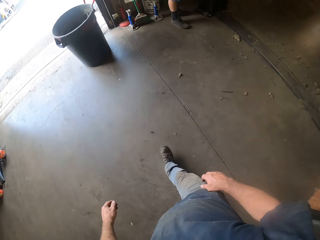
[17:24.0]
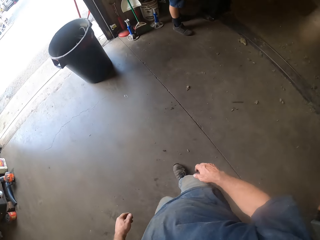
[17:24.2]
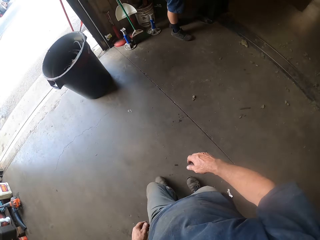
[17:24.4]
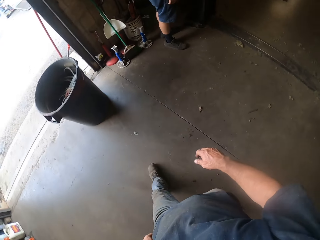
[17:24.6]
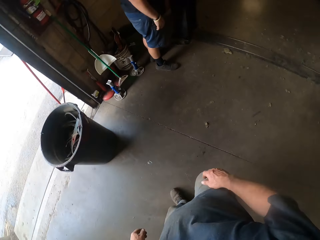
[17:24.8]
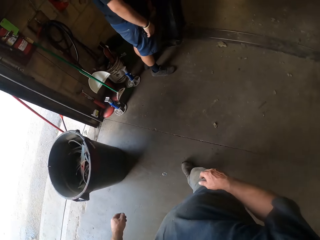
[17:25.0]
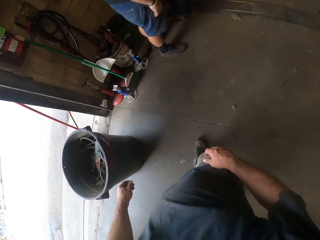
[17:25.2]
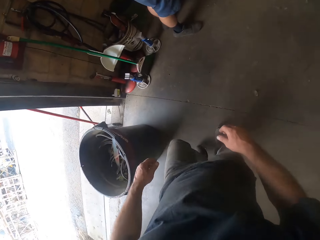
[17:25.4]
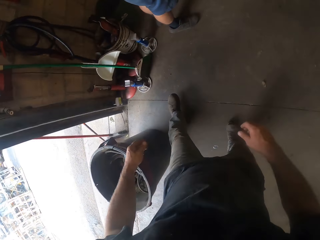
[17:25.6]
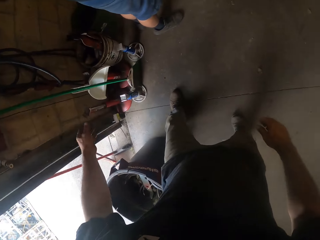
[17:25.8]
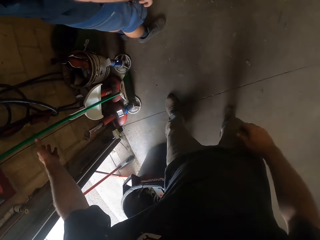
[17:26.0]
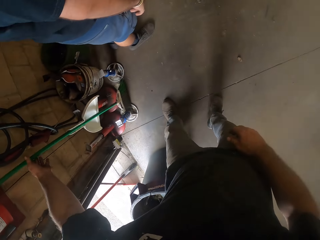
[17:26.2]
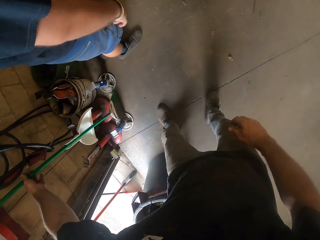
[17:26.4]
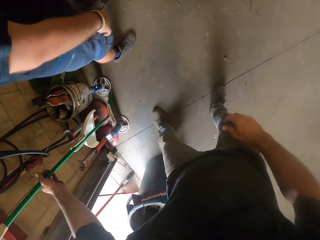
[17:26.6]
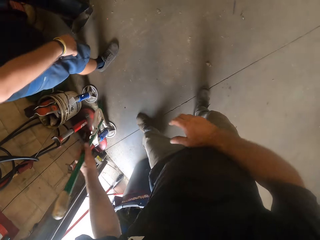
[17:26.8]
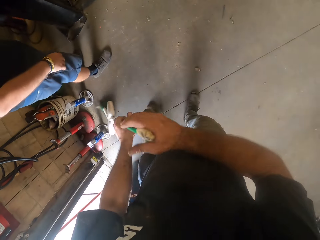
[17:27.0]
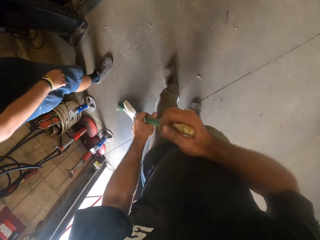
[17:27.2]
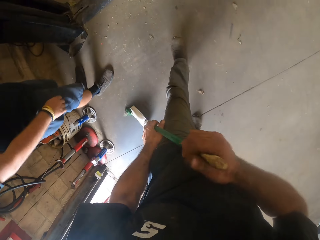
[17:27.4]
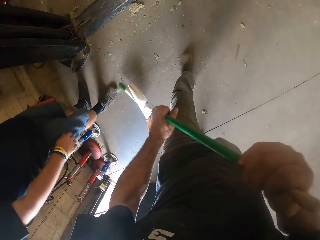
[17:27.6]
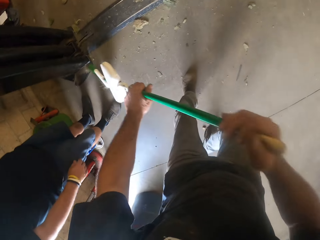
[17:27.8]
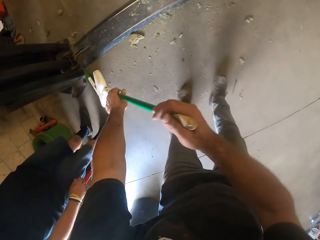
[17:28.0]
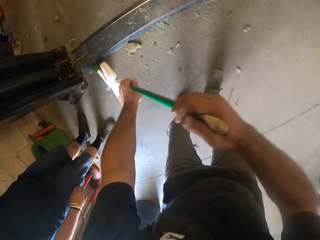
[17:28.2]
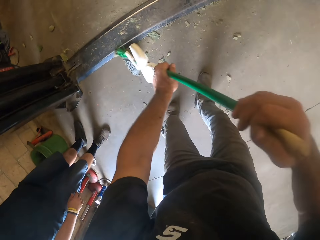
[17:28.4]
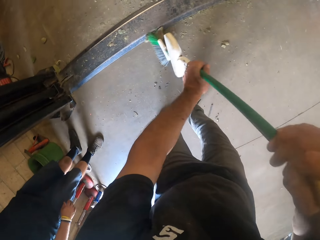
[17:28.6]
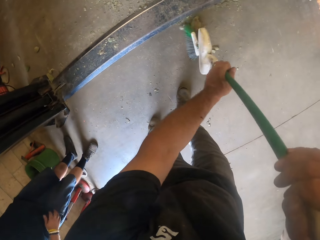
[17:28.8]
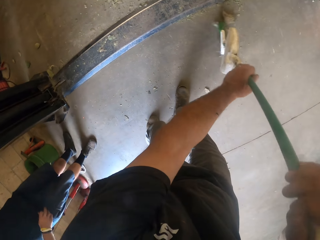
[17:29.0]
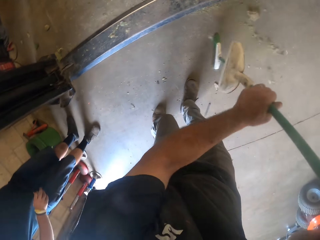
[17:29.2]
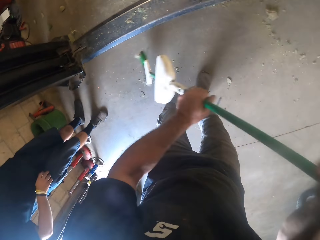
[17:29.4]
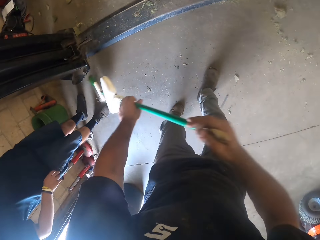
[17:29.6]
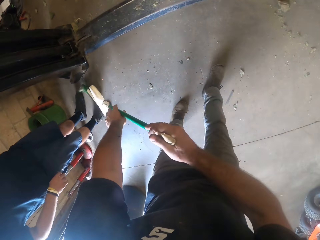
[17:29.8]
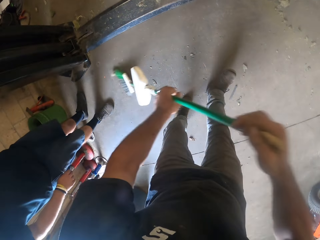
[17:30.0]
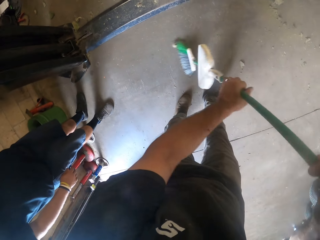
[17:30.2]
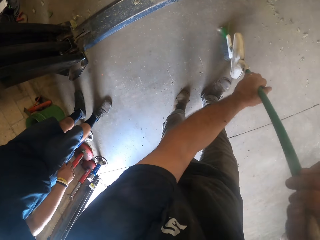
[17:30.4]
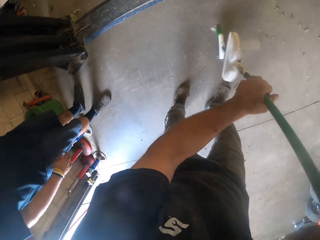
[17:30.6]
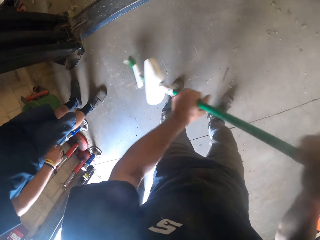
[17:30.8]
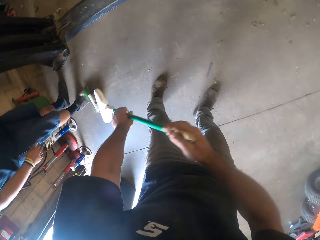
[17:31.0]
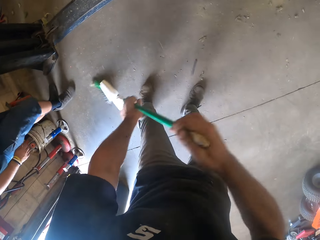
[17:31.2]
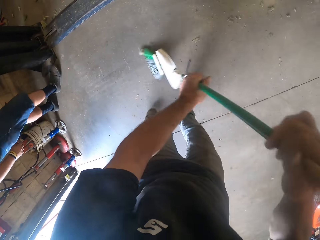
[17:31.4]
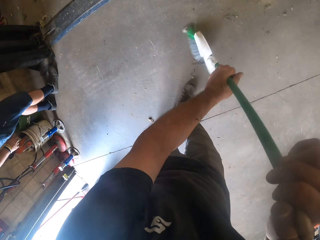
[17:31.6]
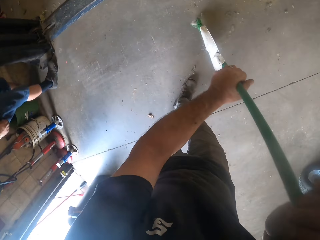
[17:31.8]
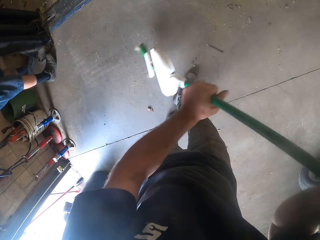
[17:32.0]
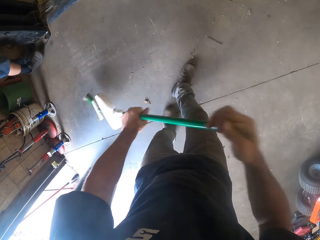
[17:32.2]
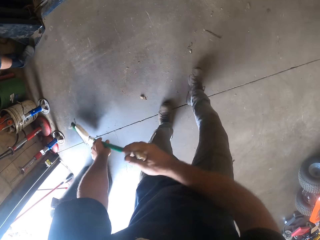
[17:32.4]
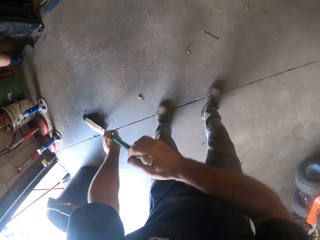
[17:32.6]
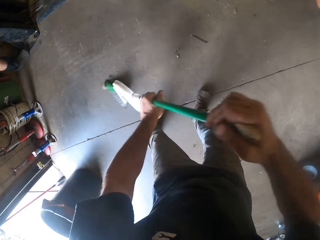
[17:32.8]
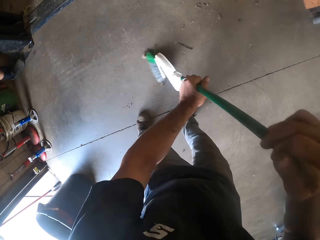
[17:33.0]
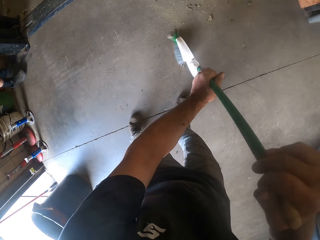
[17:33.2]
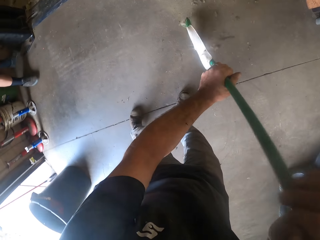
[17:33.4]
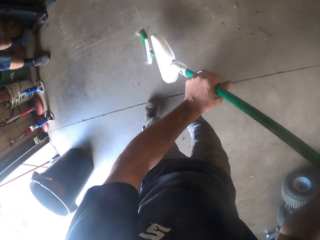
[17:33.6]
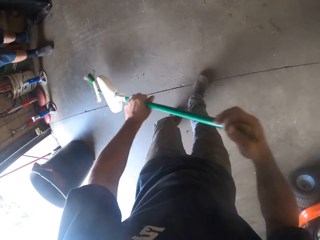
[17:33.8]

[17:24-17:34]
The camera wearer picks up a broom from the floor with his left hand. He holds the broom with both hands. He sweeps the dirt on the floor with the broom.

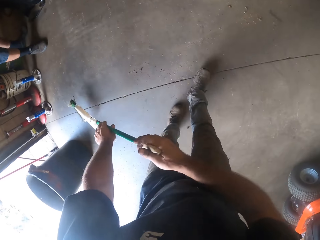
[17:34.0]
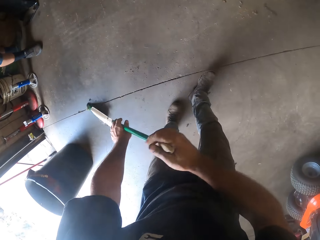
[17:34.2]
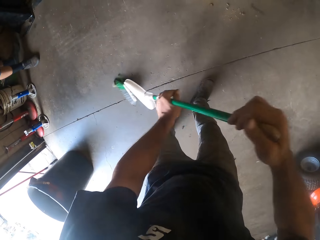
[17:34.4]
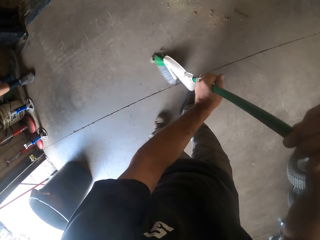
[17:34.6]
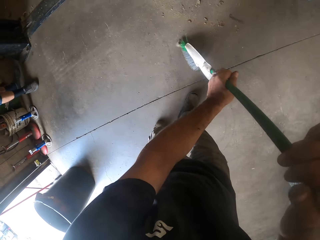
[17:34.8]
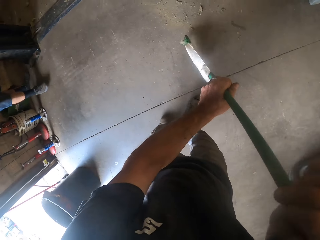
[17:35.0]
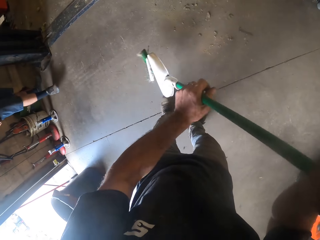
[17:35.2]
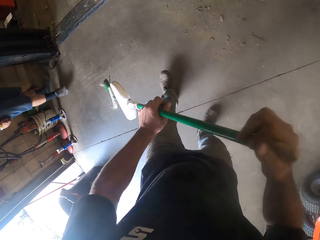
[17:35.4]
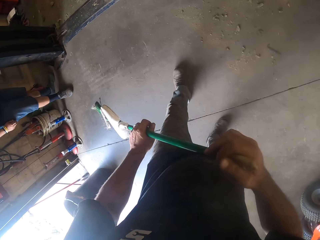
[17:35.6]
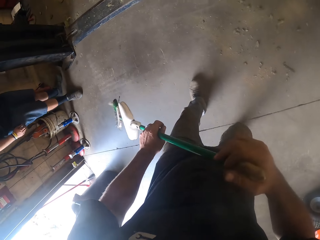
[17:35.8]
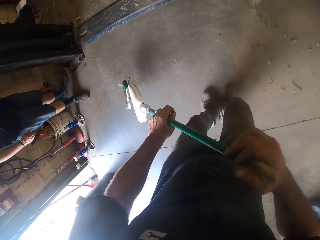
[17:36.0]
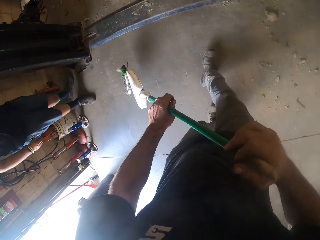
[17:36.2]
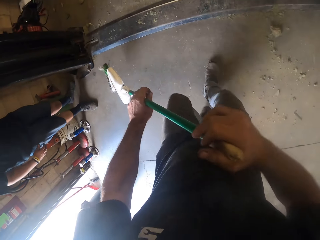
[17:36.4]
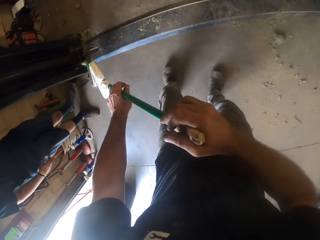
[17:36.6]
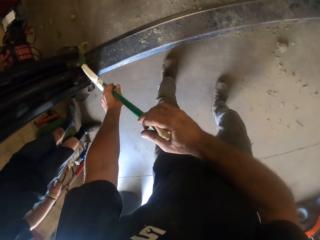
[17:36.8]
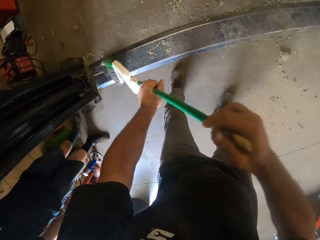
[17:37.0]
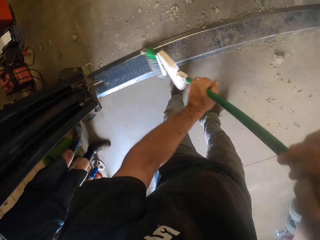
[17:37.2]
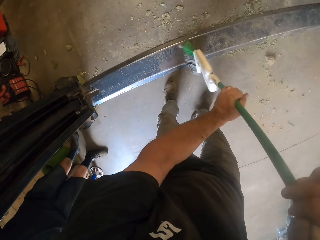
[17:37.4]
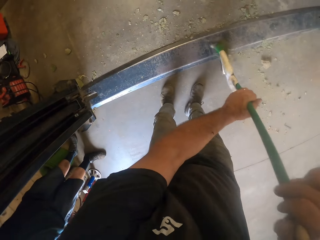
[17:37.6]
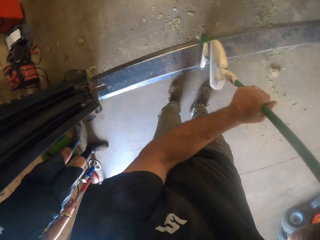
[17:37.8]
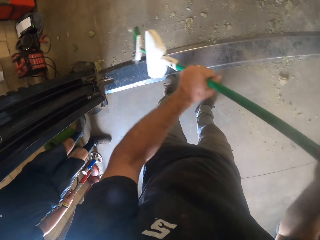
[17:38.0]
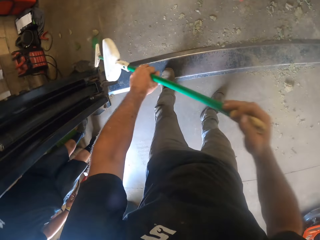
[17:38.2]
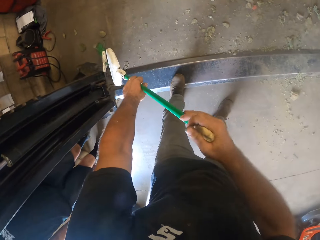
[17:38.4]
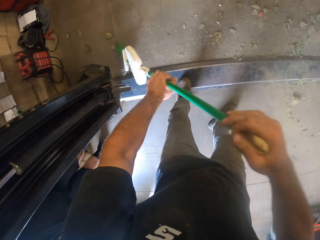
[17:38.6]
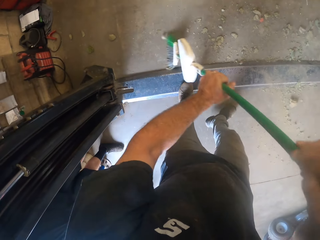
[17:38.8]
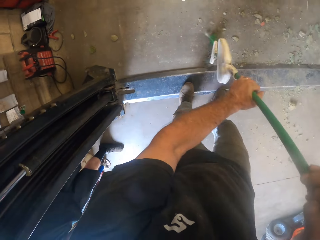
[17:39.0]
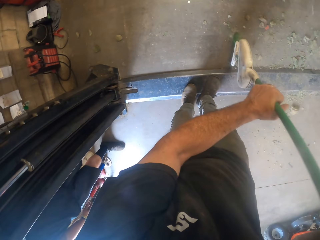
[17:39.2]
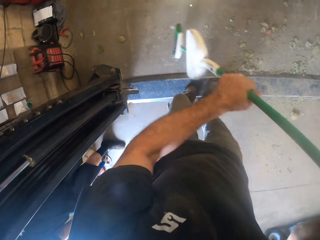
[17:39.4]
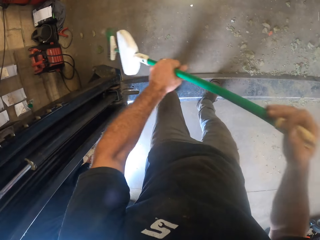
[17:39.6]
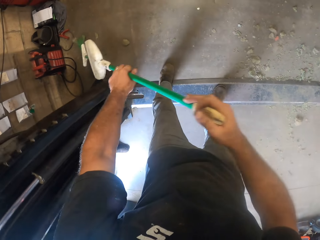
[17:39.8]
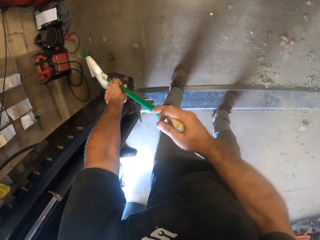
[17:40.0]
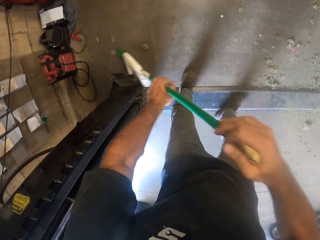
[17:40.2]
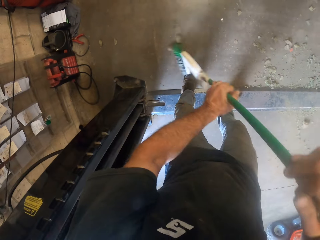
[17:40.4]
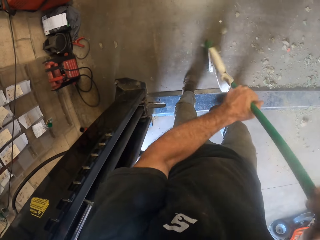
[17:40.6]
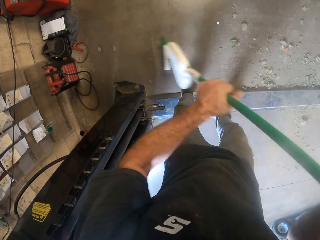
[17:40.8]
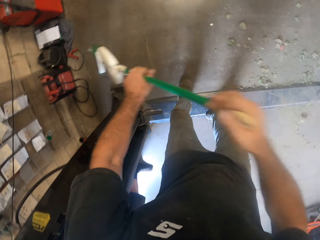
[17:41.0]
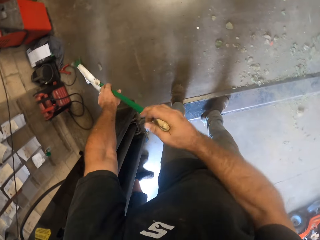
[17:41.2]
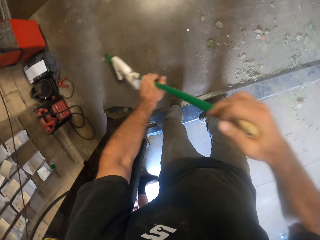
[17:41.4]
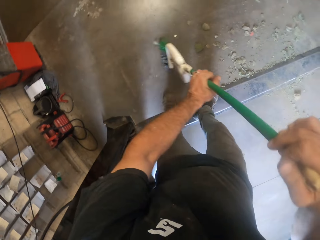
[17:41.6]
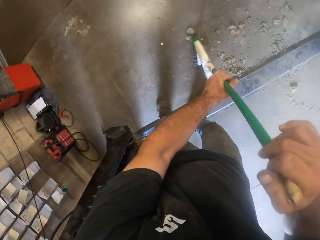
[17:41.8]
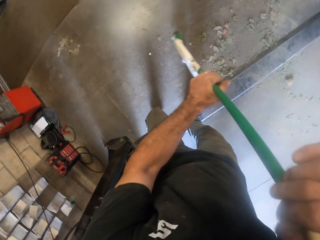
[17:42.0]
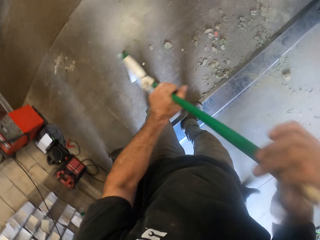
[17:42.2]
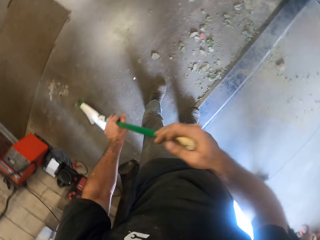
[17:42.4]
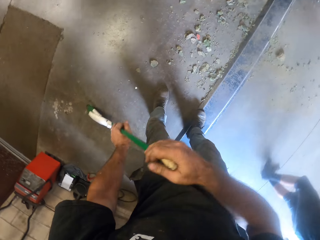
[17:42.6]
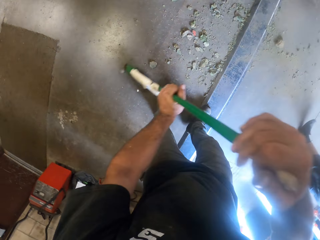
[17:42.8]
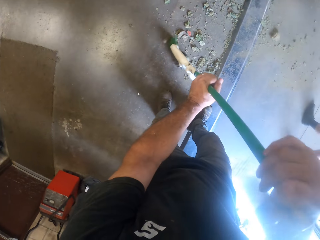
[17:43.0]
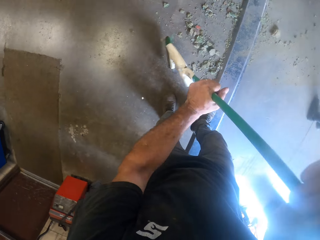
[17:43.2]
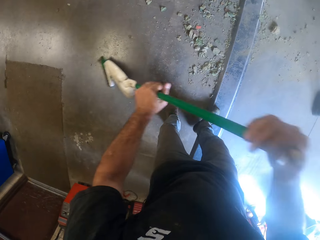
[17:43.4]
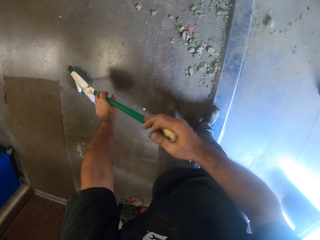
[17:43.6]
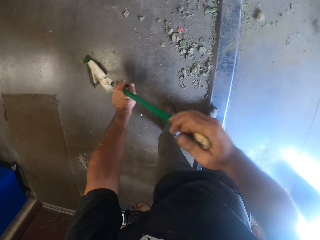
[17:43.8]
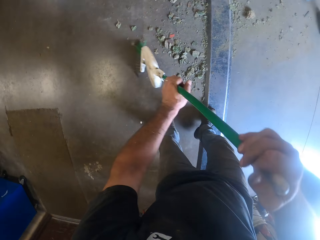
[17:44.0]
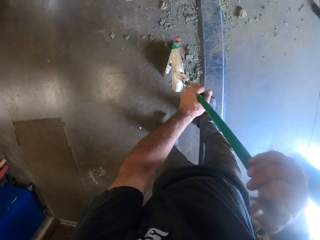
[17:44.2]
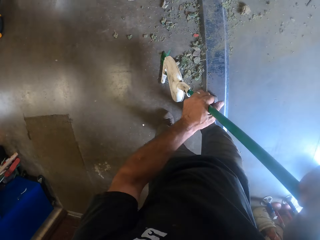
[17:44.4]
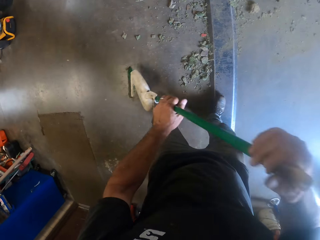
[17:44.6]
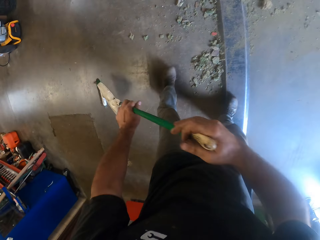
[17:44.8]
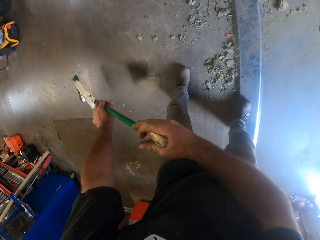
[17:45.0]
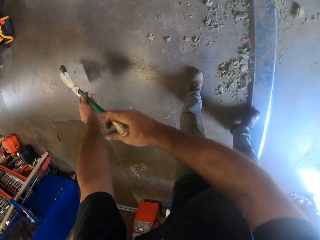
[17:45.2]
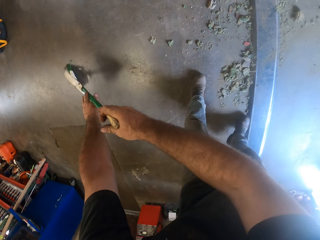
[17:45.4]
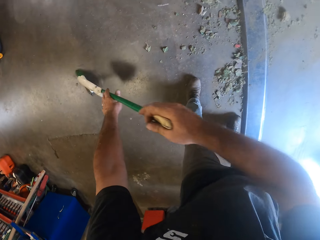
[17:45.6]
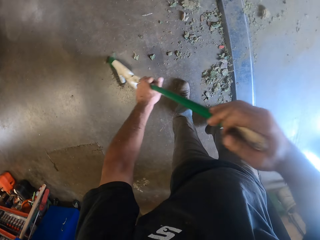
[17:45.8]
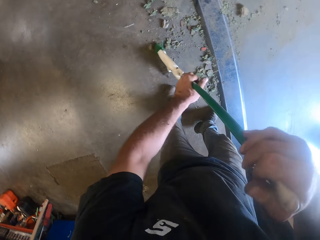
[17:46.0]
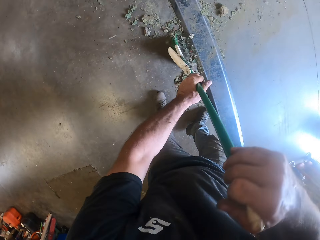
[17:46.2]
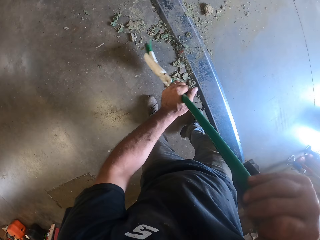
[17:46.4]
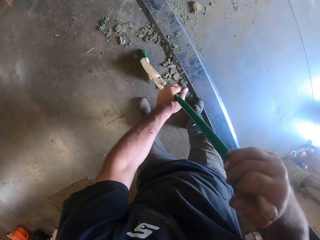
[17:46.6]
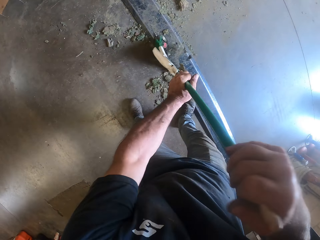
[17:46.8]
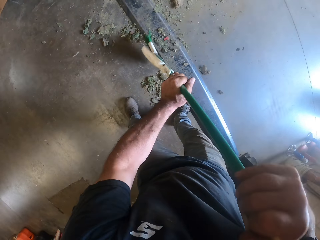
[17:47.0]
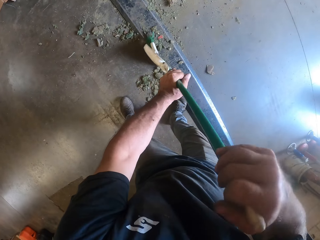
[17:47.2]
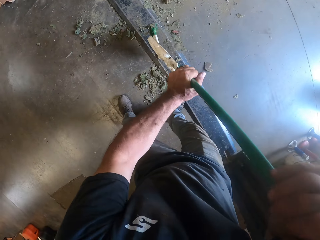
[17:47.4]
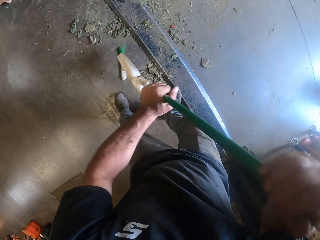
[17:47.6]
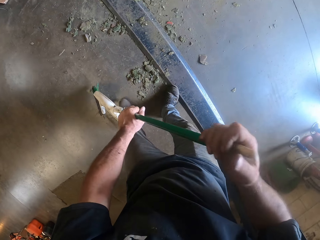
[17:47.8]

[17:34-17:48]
The camera wearer moves forward. They sweep the floor. The man walks by.
